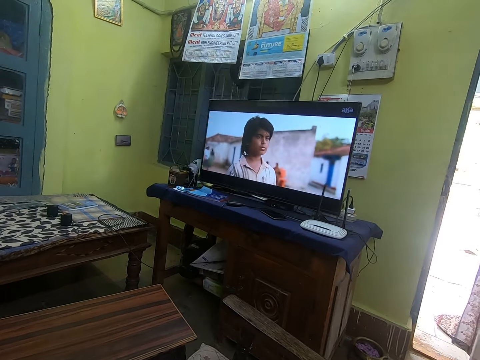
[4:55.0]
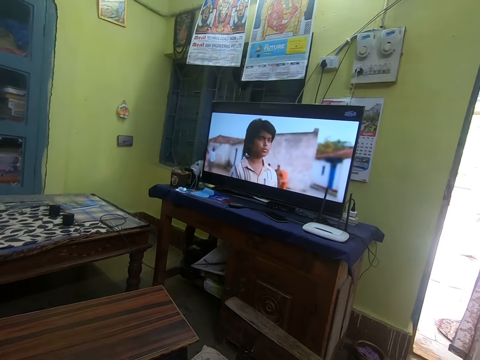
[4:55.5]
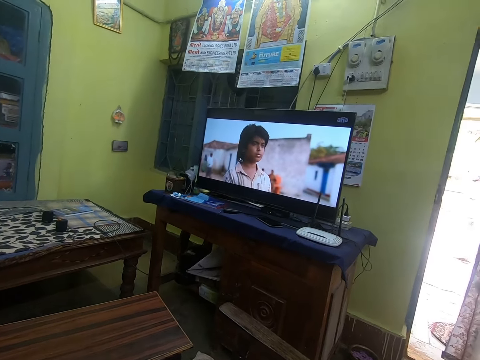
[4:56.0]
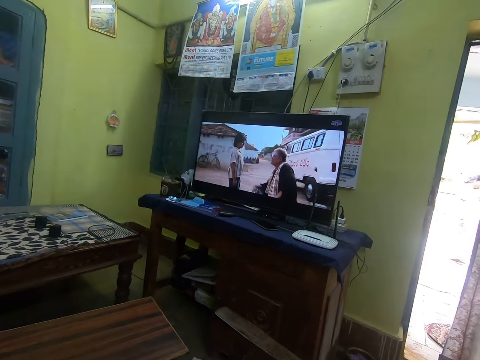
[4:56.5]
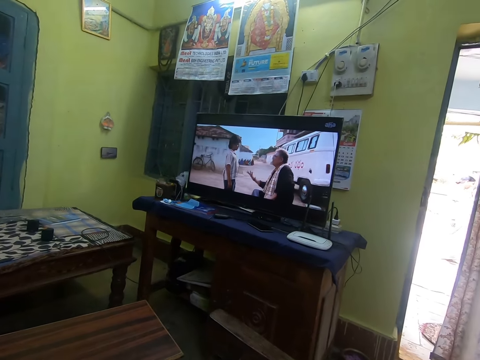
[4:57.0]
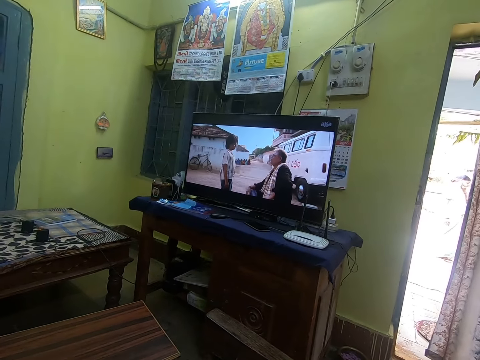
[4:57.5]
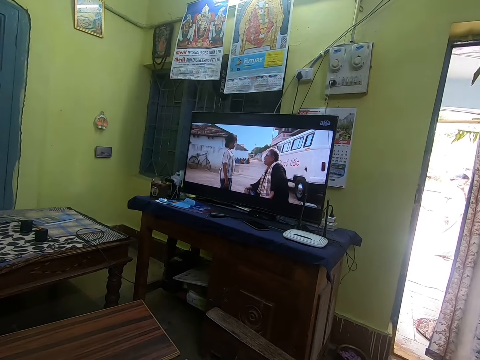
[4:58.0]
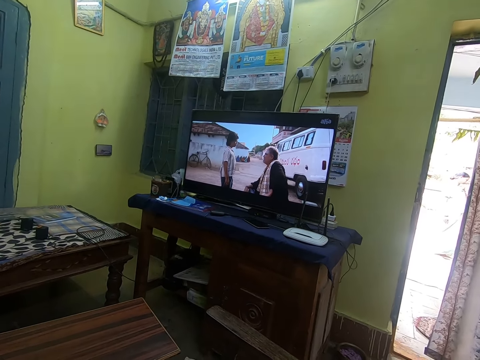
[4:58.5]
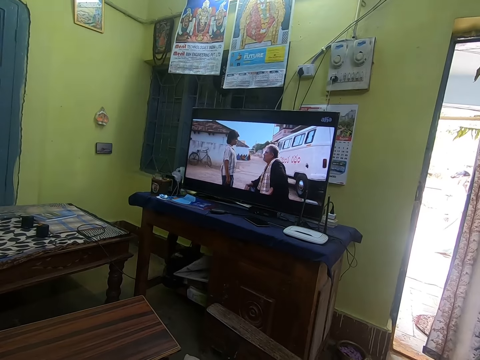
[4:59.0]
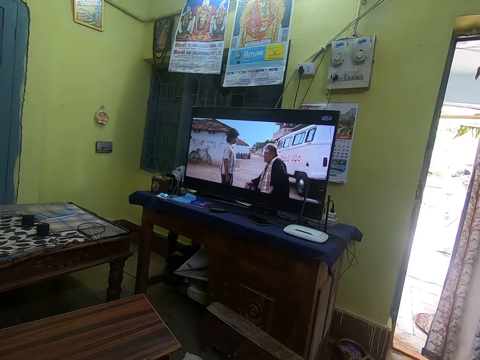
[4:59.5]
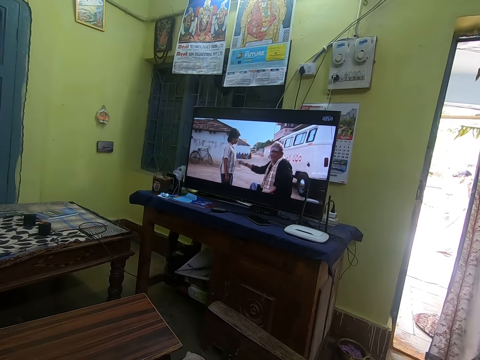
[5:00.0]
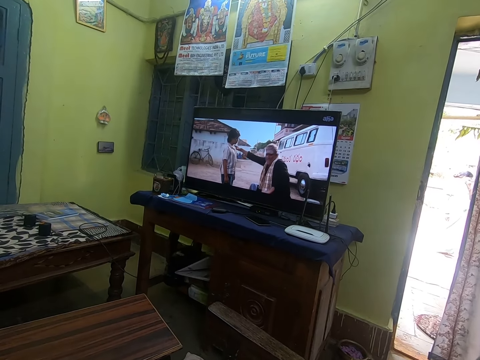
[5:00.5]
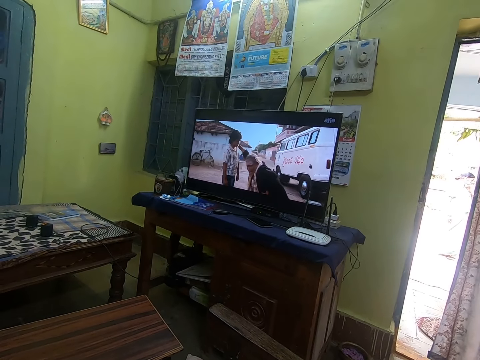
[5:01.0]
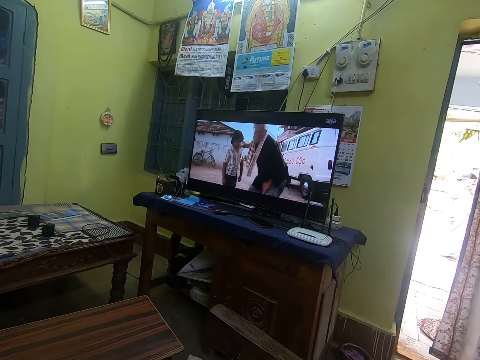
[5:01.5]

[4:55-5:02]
The woman wipes her face with the fabric in her left hand.

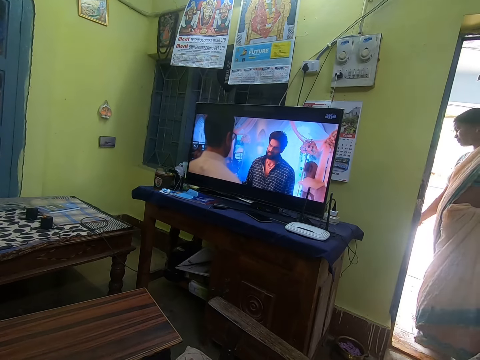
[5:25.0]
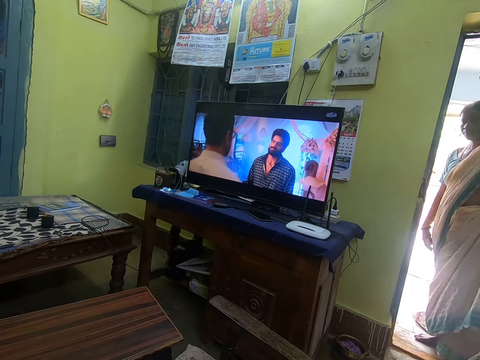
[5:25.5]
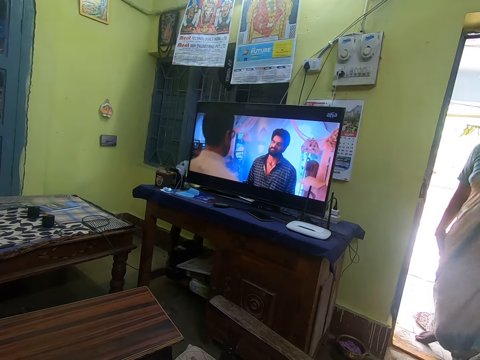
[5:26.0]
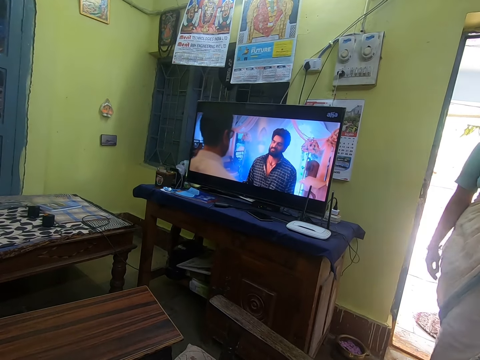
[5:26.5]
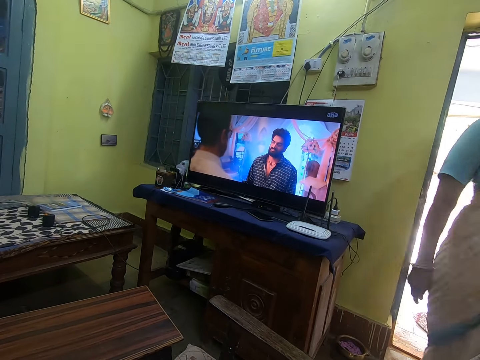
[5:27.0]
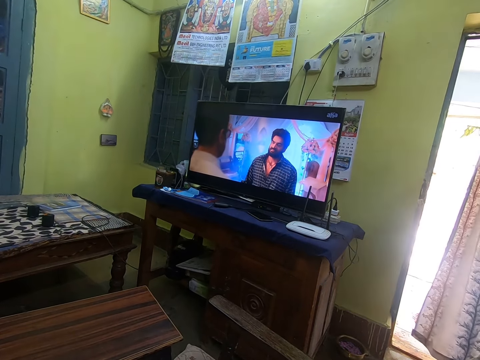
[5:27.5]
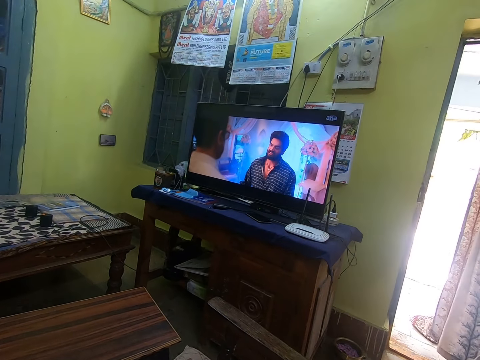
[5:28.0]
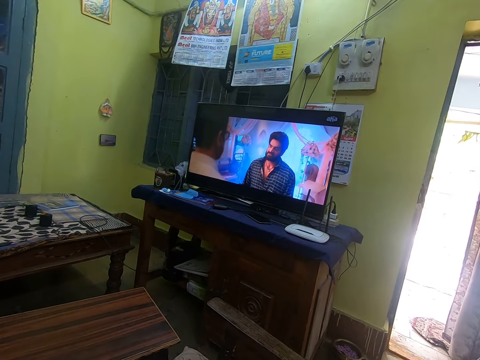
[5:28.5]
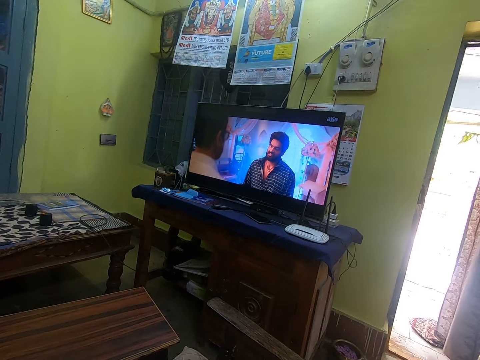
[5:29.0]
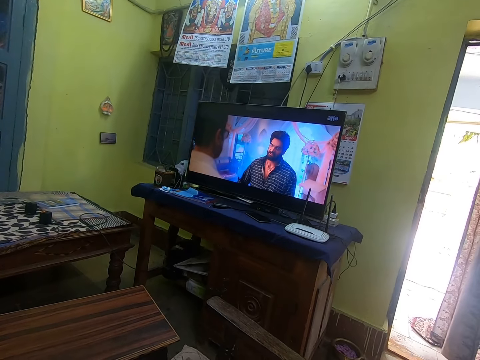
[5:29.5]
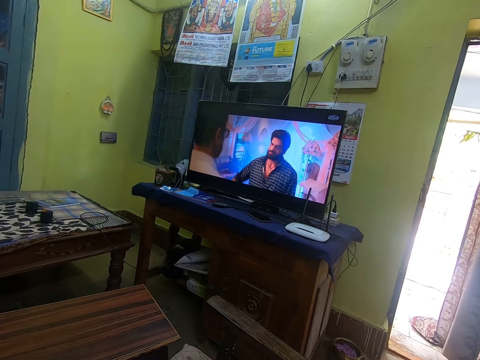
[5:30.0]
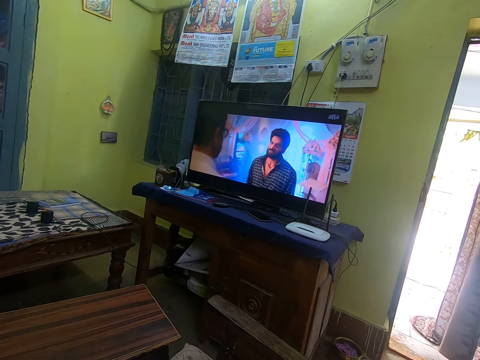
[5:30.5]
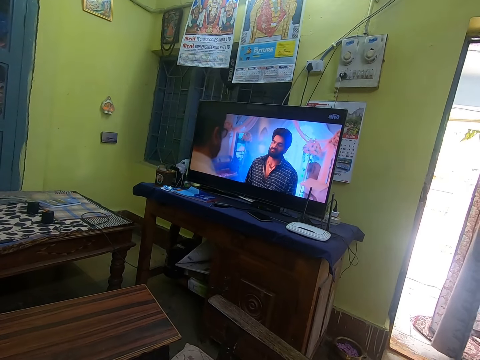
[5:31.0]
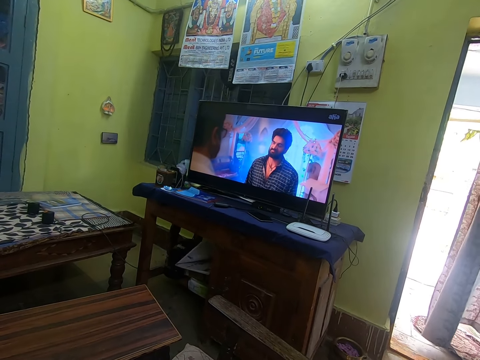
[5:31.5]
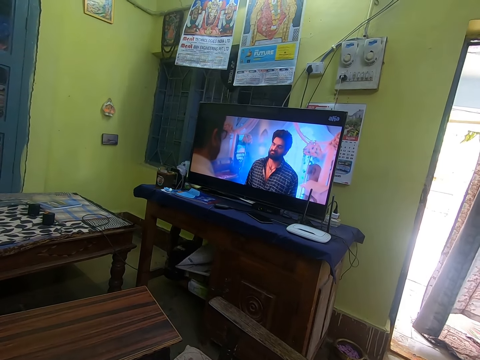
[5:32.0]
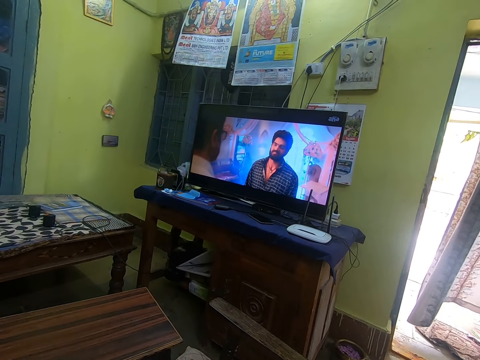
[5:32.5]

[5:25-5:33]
The woman enters the sitting room. The camera wearer watches a movie on television.

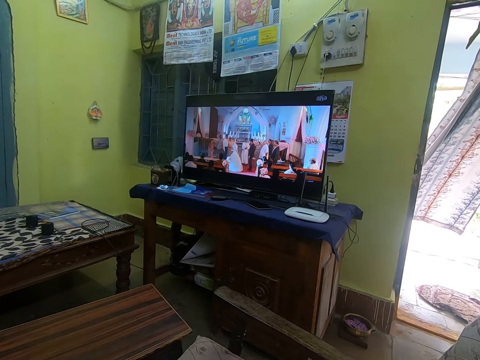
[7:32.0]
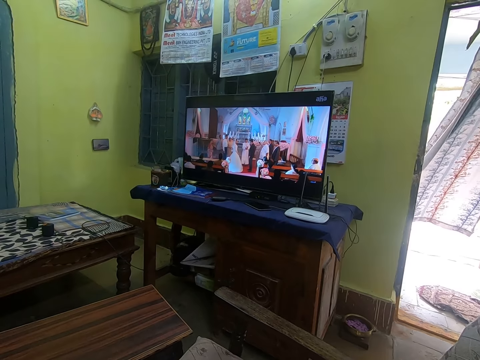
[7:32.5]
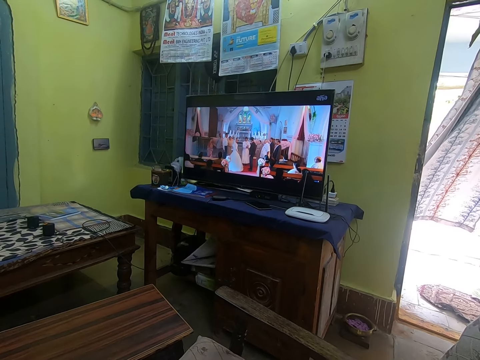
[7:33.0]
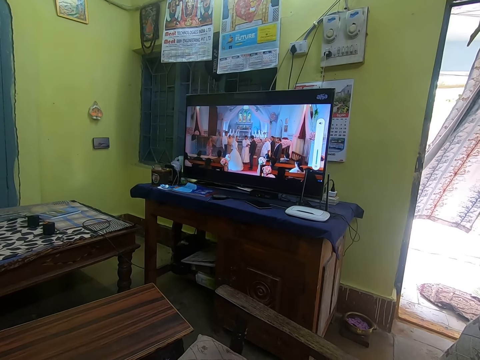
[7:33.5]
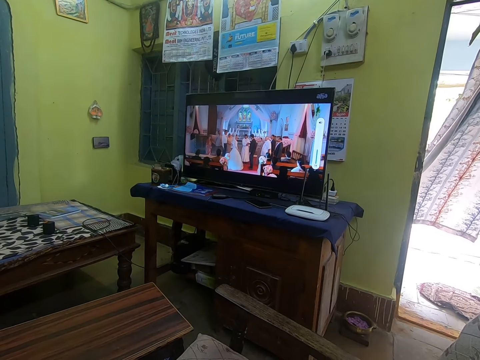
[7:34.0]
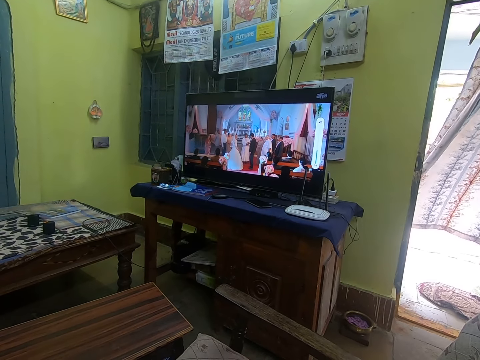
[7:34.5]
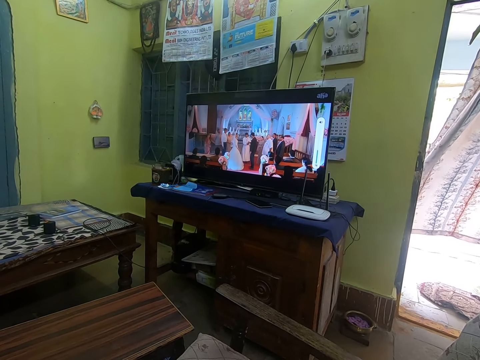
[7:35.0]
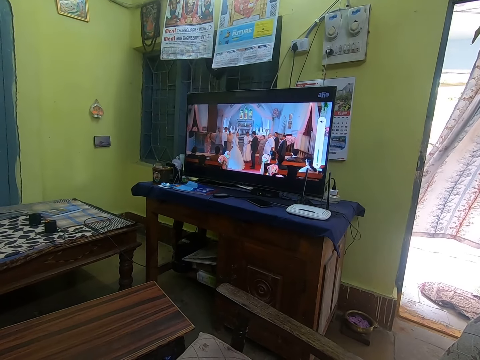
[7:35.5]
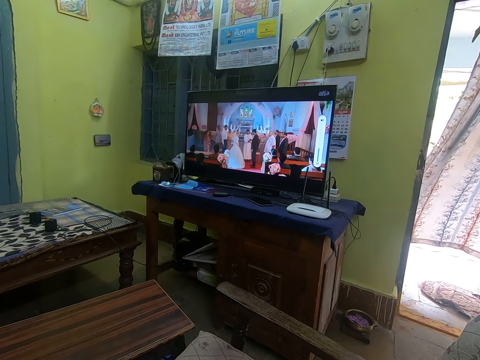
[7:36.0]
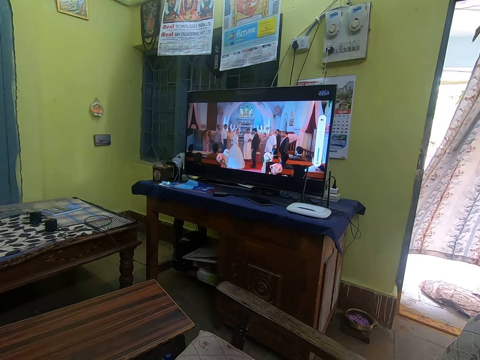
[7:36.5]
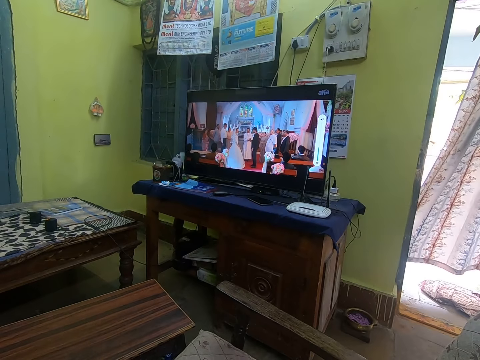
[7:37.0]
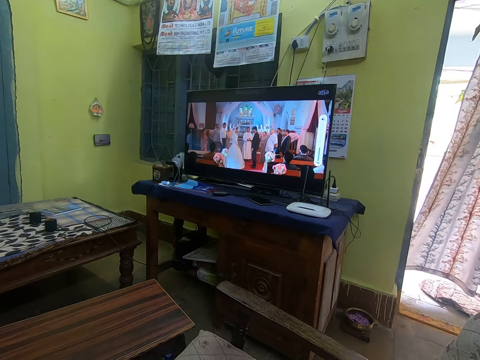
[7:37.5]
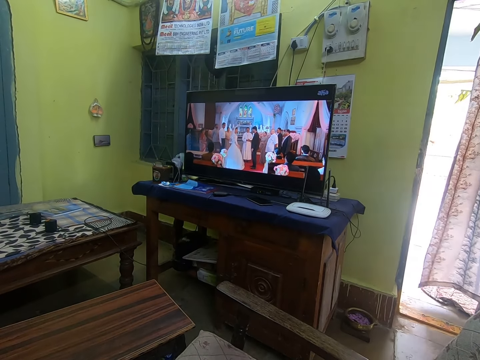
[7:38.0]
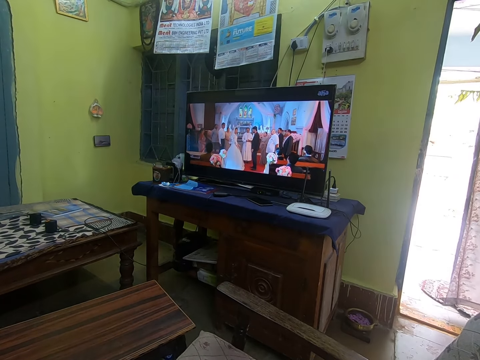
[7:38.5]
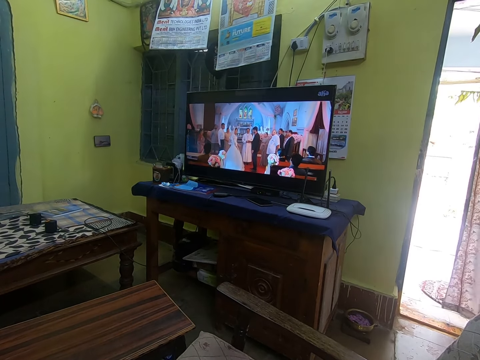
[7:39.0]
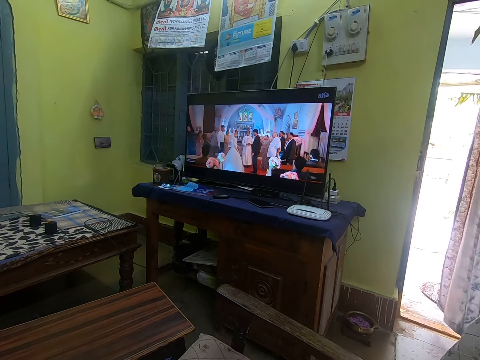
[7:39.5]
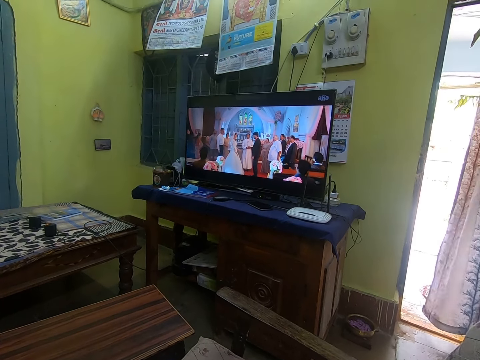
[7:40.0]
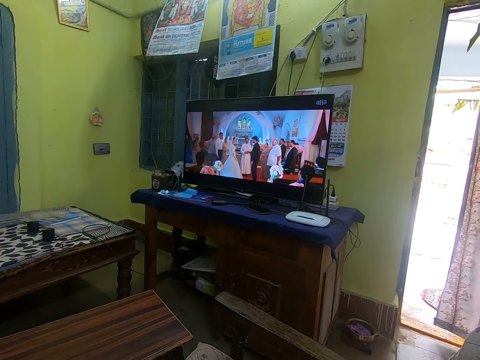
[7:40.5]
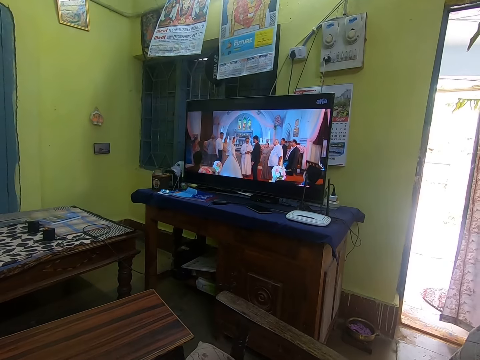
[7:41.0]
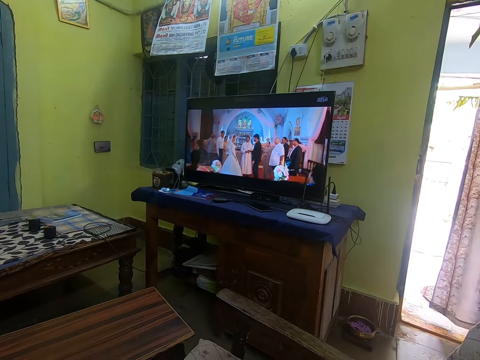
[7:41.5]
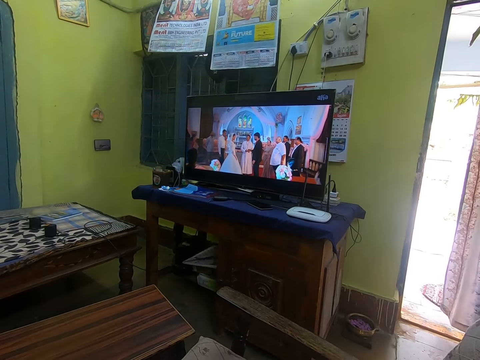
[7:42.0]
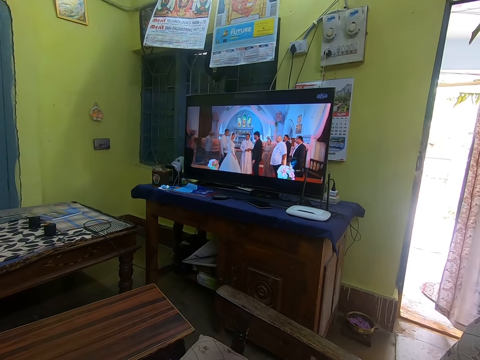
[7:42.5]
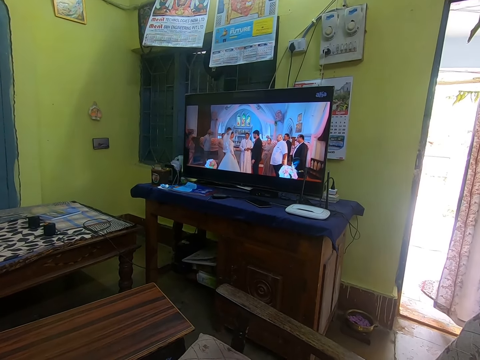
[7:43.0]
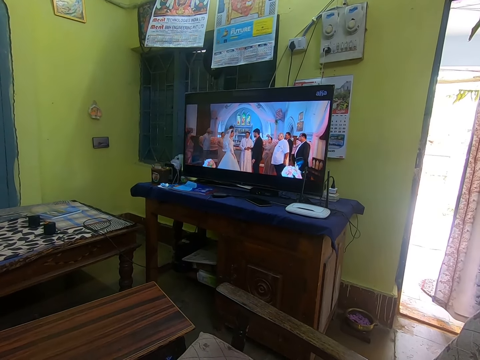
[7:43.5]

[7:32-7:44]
The camera wearer adjusts the volume on a television with a remote control. They watch a movie on the television.
